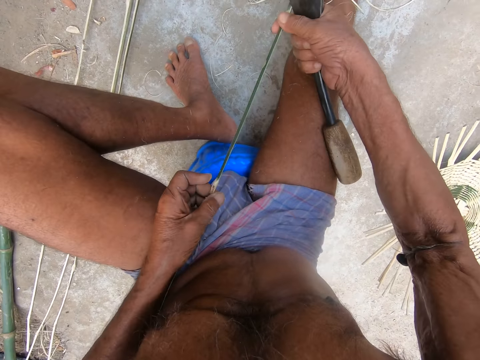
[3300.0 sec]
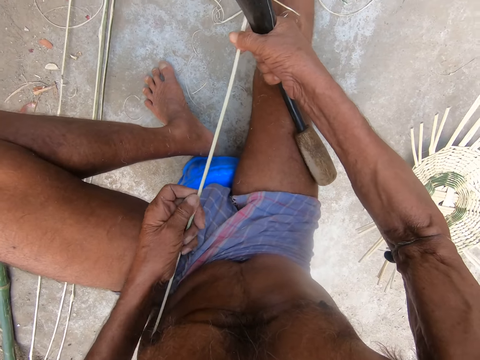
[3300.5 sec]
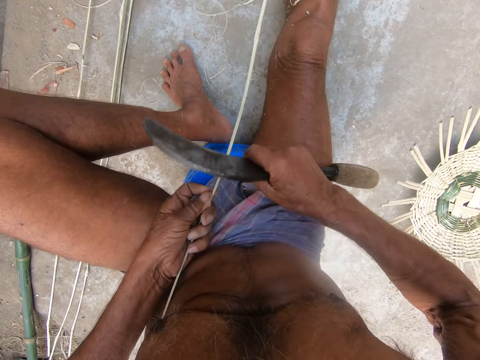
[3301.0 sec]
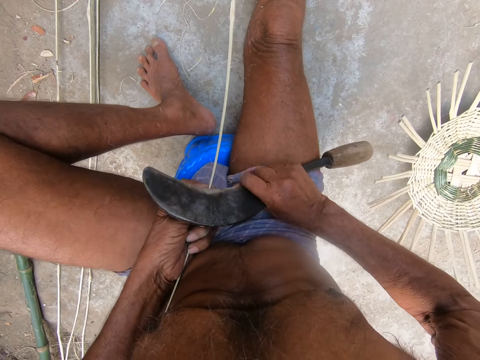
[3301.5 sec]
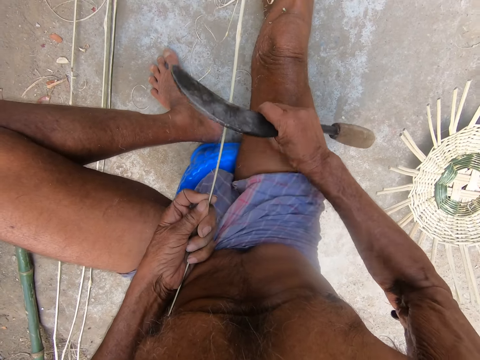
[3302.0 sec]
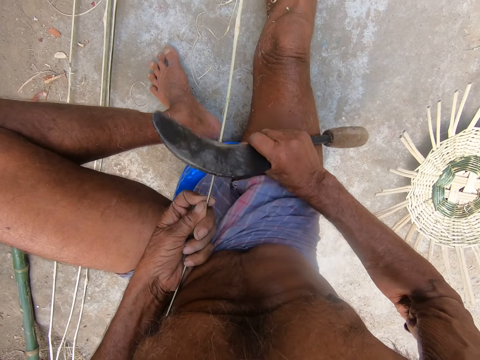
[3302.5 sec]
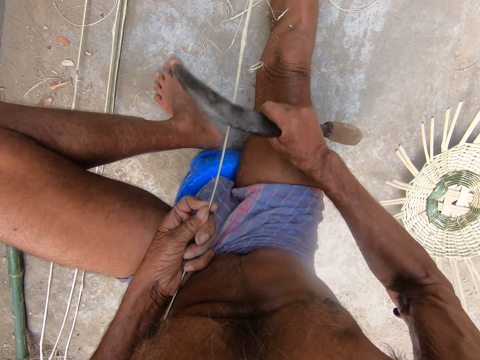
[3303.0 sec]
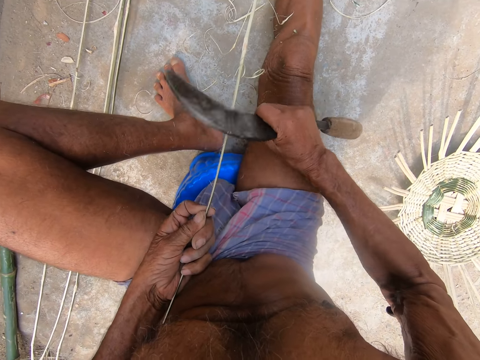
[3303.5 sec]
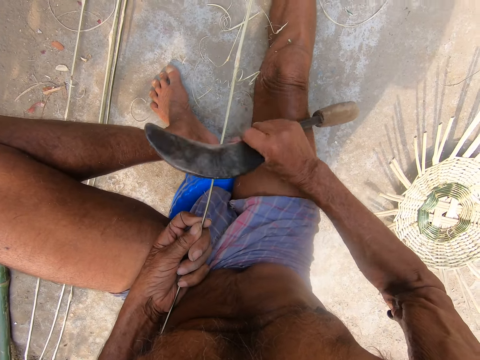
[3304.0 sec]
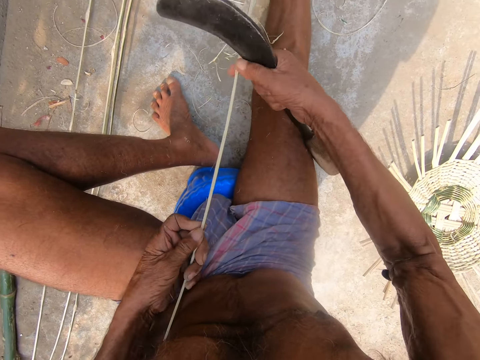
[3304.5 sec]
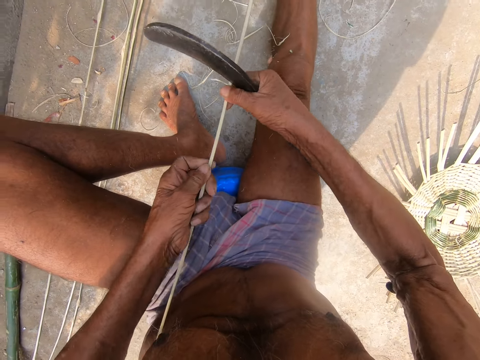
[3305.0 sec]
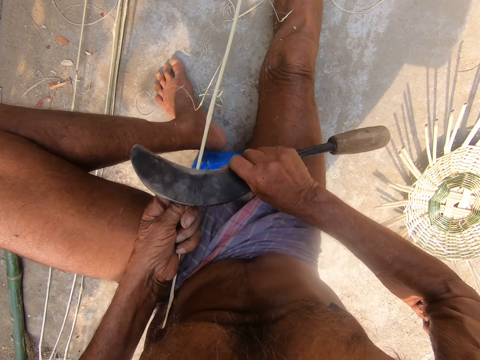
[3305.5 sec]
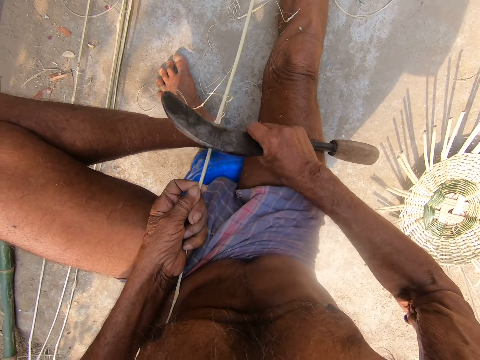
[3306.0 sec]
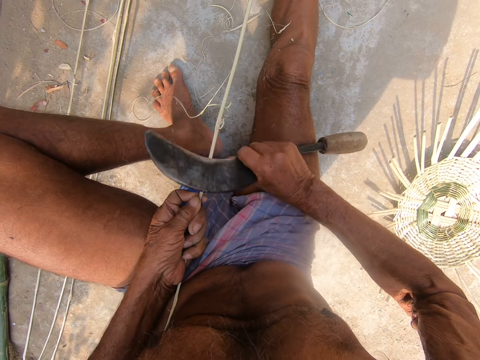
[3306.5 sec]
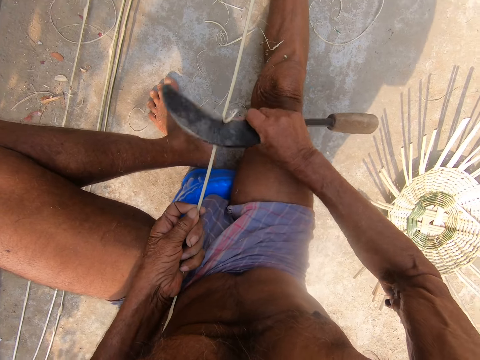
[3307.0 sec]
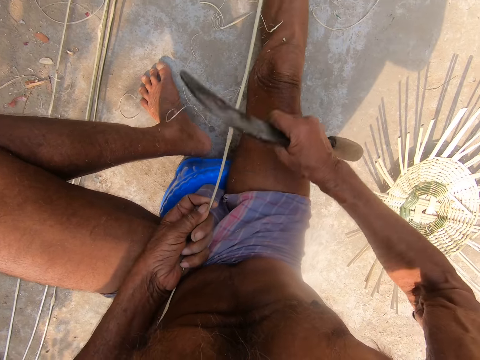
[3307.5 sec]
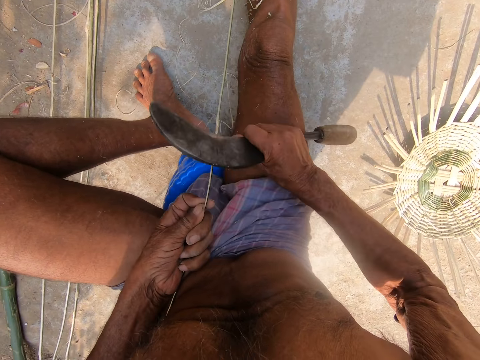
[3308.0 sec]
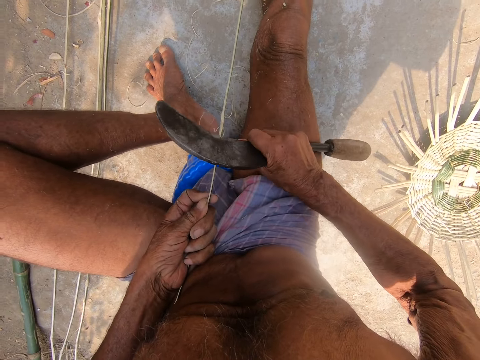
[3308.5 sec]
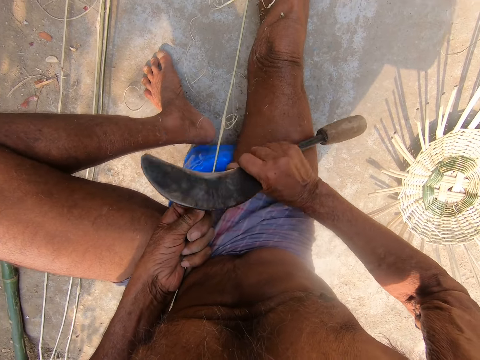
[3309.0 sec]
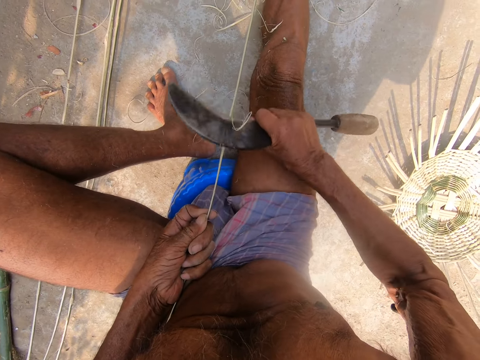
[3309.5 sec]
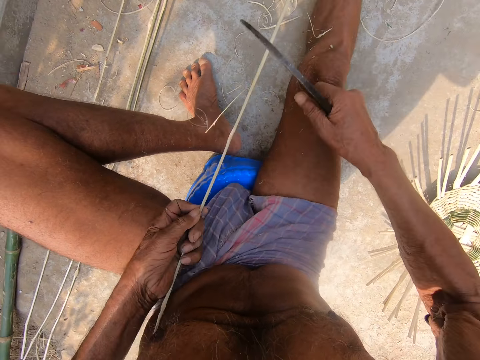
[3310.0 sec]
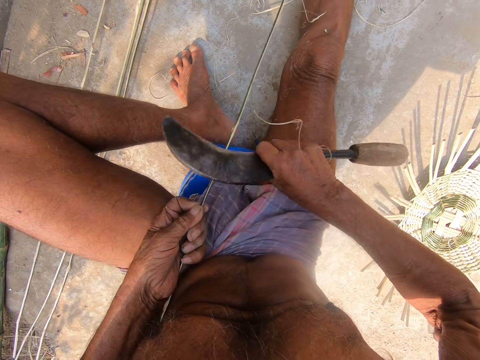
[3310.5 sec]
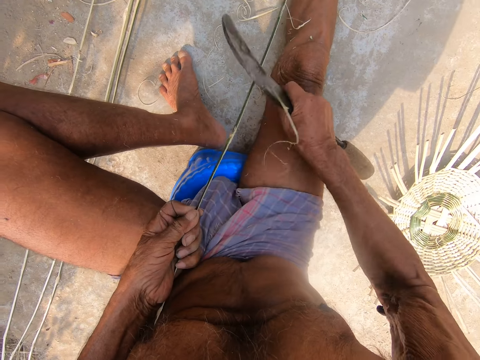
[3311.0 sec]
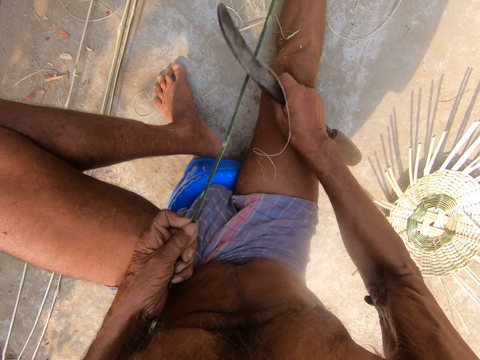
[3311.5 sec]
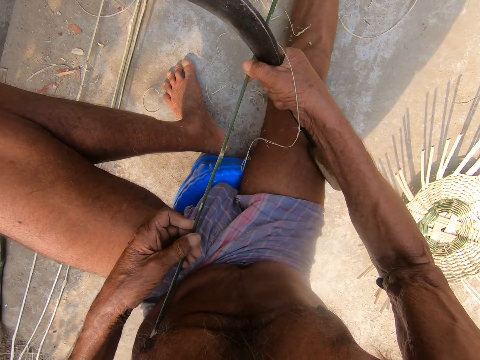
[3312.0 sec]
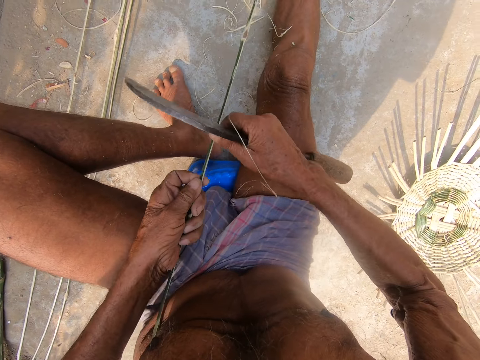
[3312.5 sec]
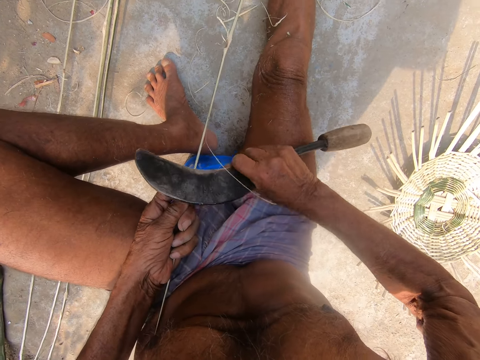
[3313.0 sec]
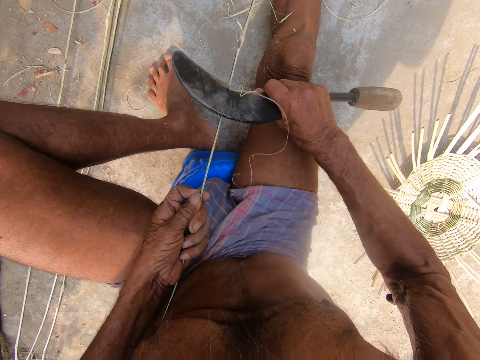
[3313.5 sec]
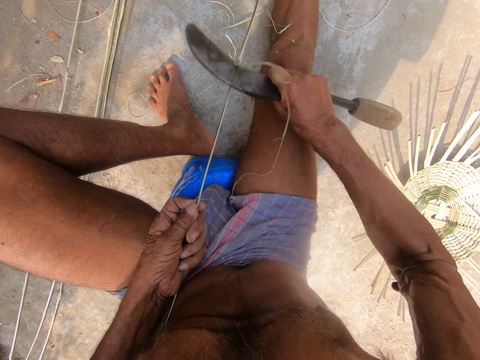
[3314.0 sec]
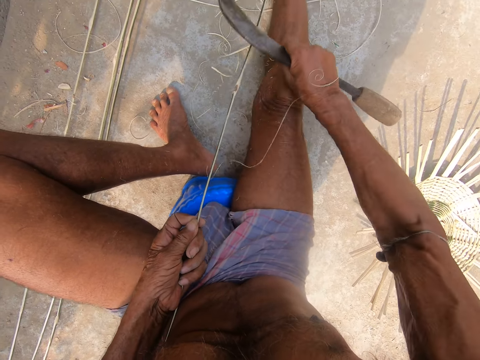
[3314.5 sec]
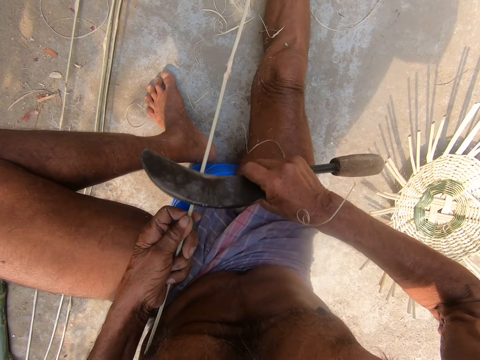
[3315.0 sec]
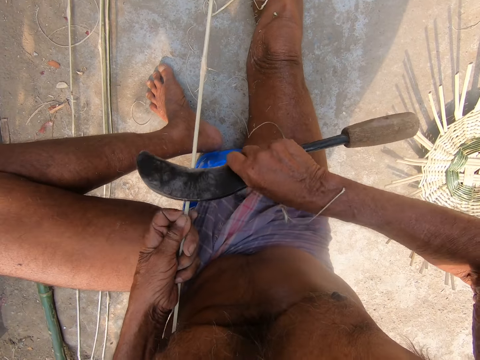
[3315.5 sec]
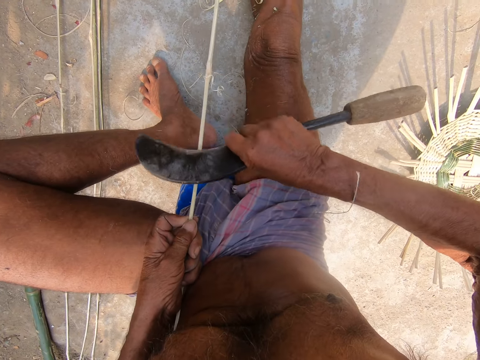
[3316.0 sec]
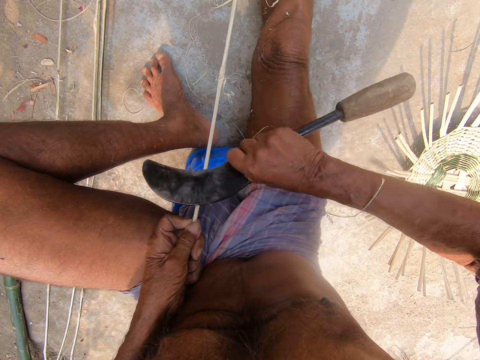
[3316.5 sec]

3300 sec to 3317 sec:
The camera wearer holds the bamboo strip with both hands. He turns the stick with both hands. He peels the bamboo strip in his left hand with the kukri knife in his right hand. He holds the bamboo strip with both hands, moves the stick with both hands, and peels the bamboo strip in his left hand with the kukri knife in his right hand. He holds the bamboo strip with both hands, peels the bamboo strip in his left hand with the kukri knife in his right hand, and moves the stick with both hands.

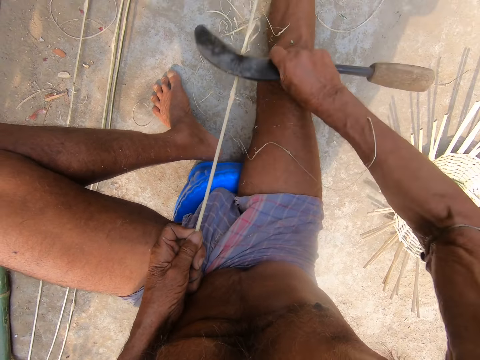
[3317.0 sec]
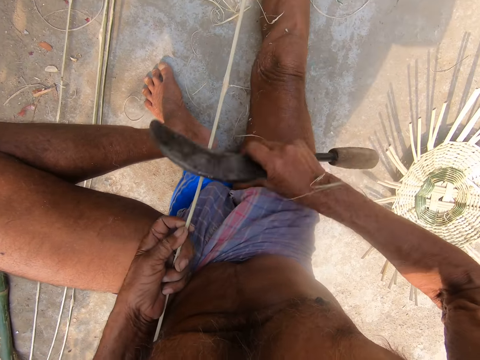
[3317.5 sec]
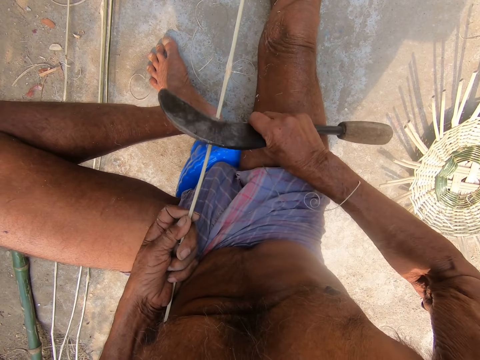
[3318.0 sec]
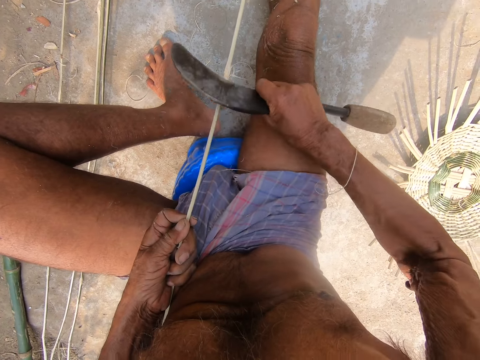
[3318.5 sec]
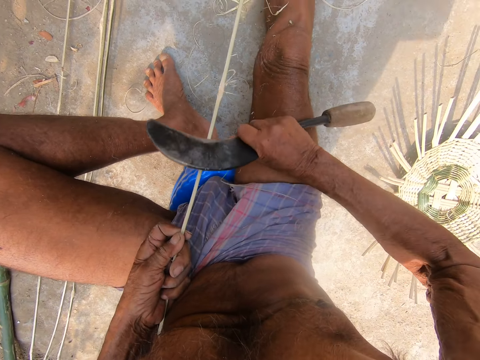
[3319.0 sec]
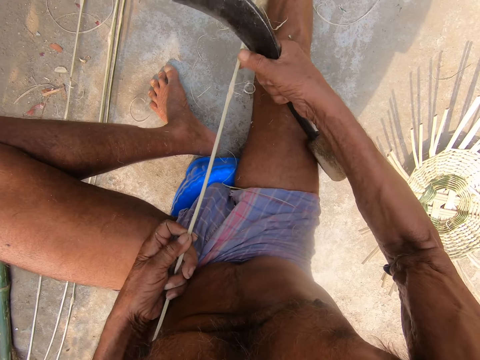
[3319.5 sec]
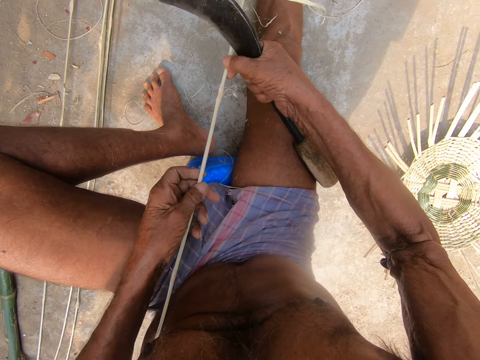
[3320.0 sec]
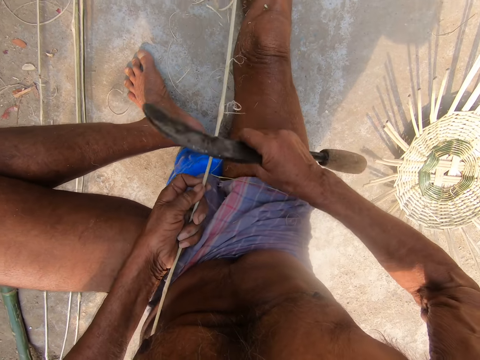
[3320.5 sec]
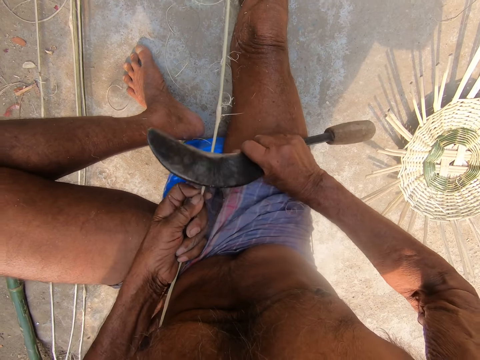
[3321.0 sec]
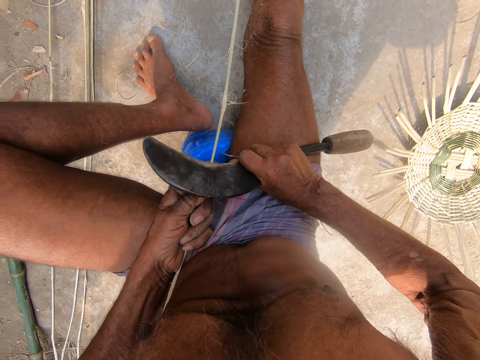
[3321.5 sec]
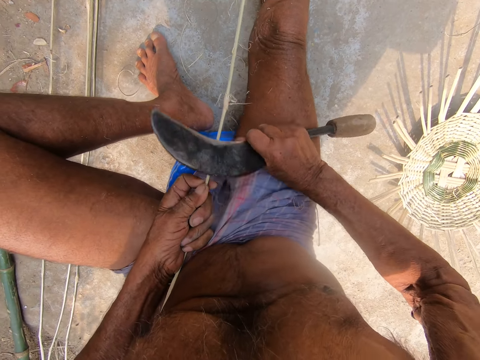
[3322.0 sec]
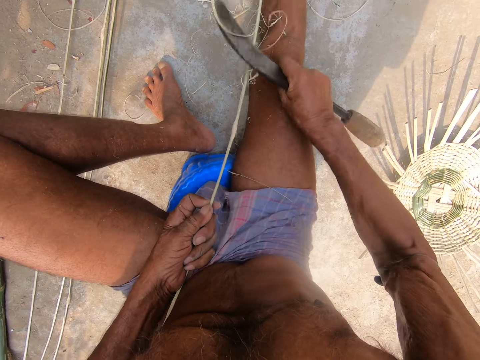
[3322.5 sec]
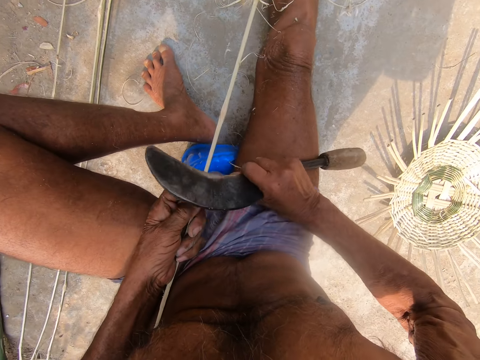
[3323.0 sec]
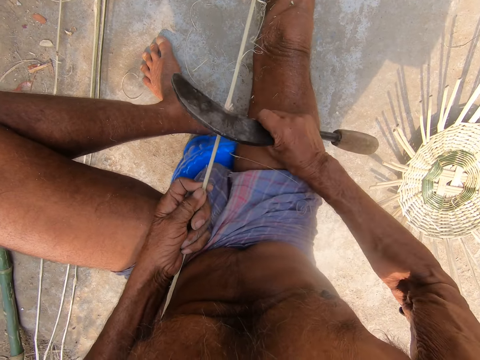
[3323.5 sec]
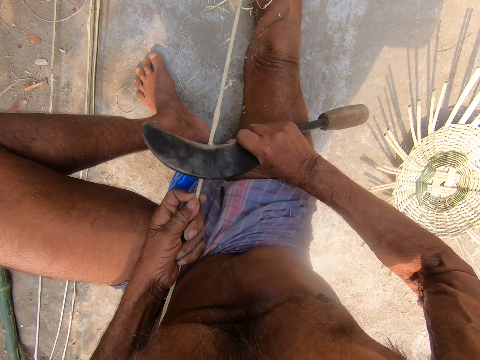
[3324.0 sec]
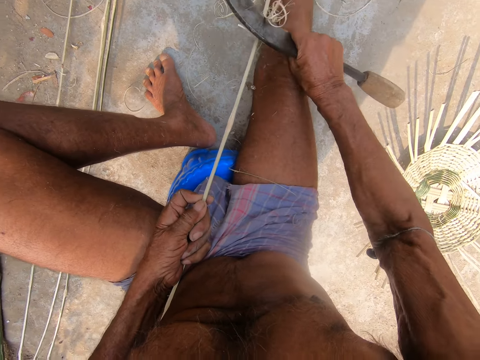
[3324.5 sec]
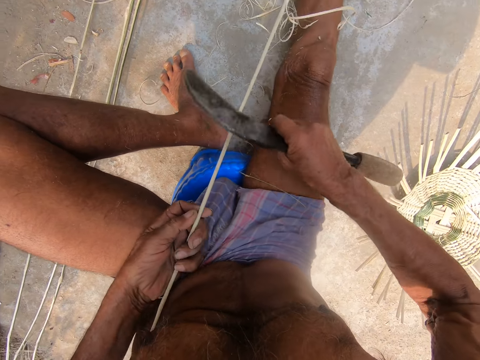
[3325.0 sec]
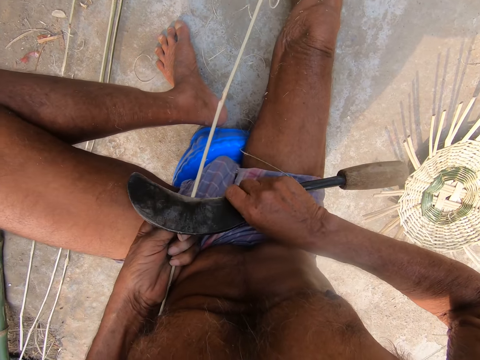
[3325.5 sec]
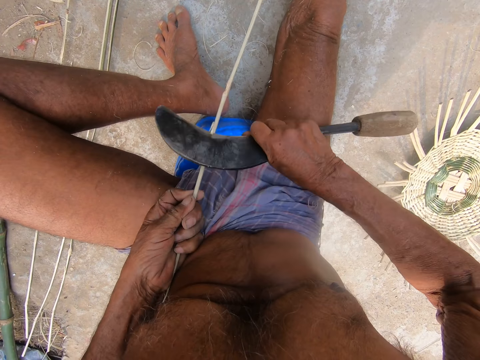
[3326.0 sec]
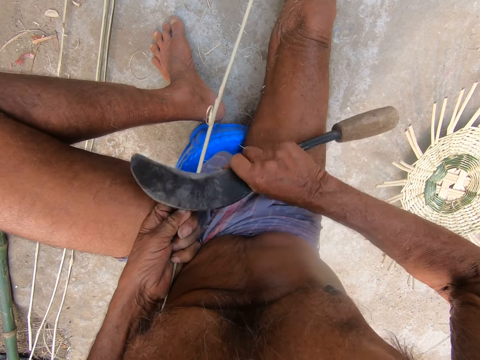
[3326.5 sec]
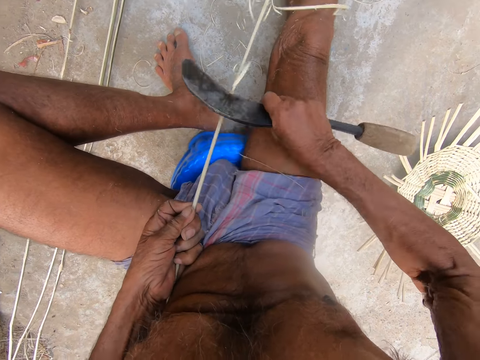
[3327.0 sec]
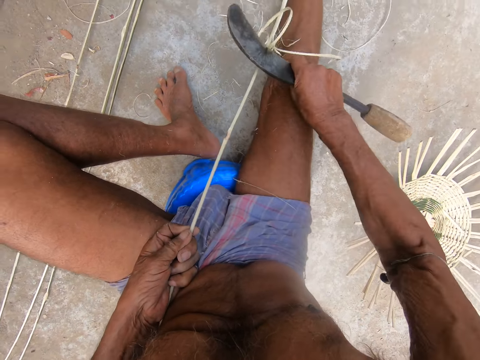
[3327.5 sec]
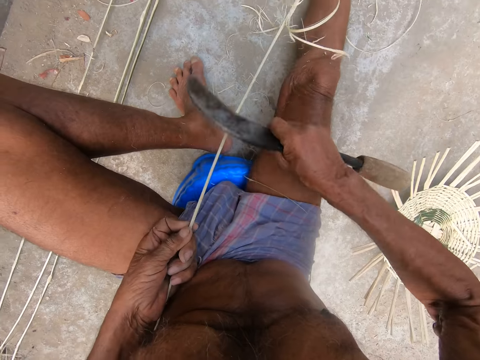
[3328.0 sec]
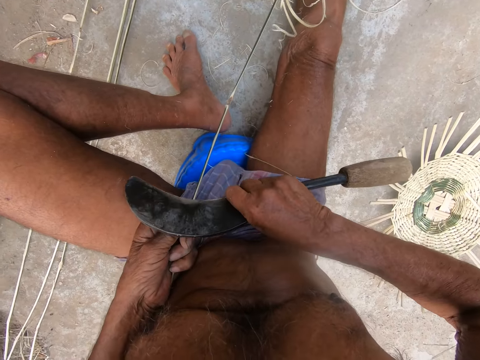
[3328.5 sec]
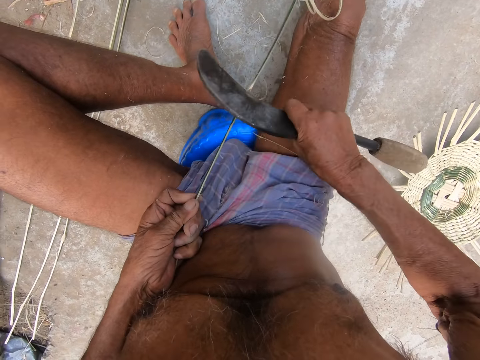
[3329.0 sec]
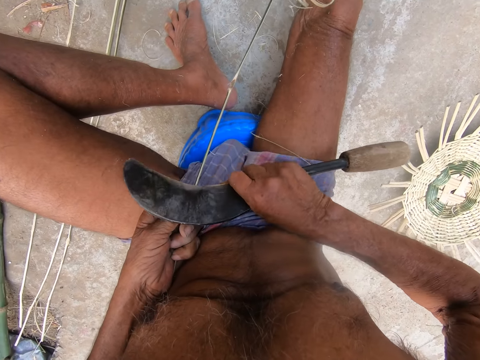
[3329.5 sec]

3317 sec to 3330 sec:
The camera wearer holds the bamboo strip with both hands. He peels the bamboo strip in his left hand with the kukri knife in his right hand.
